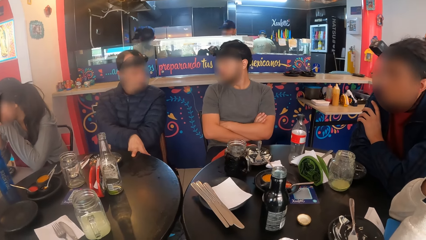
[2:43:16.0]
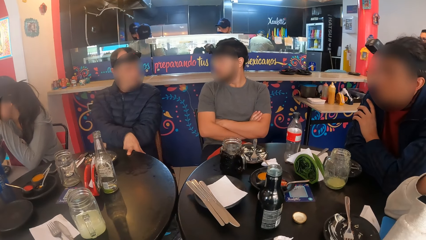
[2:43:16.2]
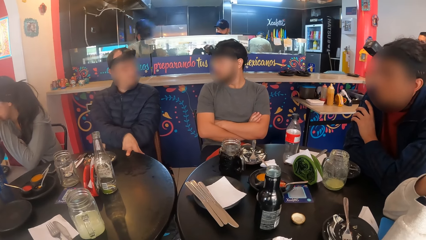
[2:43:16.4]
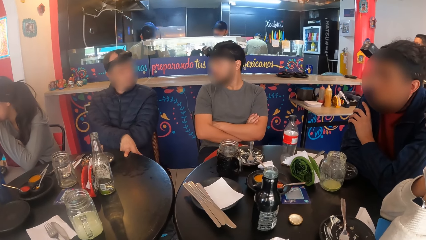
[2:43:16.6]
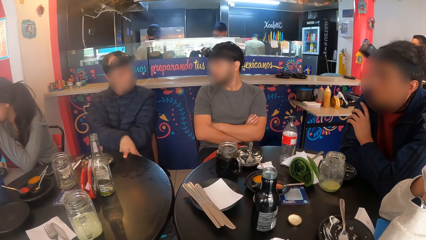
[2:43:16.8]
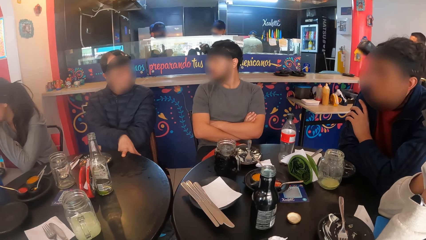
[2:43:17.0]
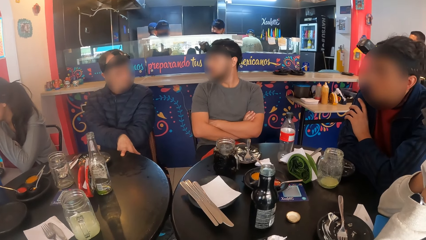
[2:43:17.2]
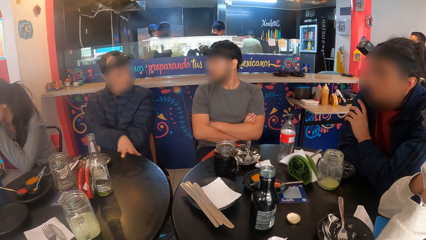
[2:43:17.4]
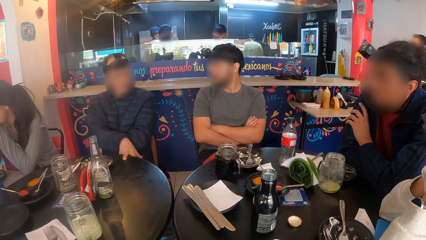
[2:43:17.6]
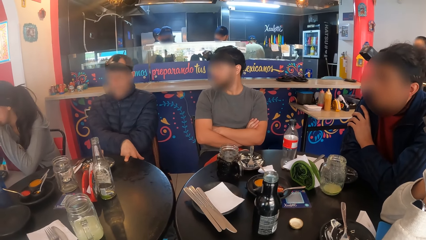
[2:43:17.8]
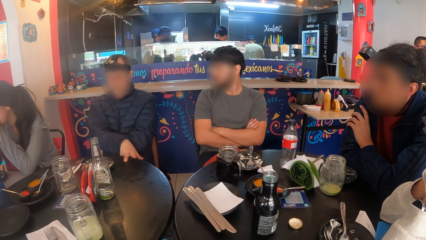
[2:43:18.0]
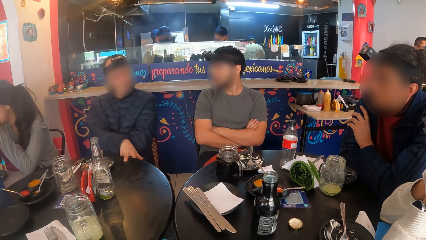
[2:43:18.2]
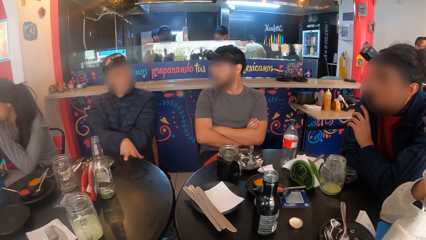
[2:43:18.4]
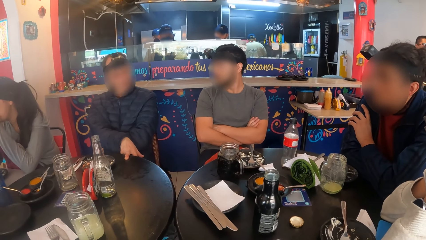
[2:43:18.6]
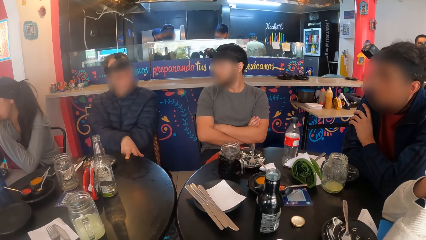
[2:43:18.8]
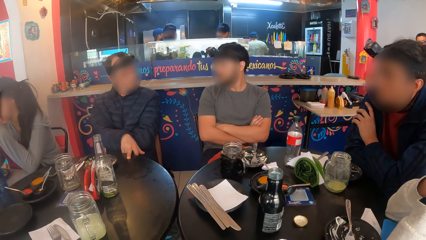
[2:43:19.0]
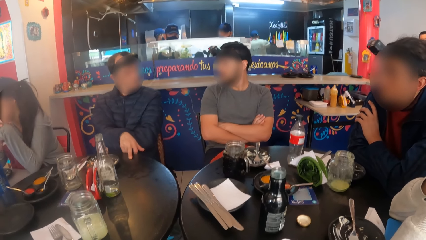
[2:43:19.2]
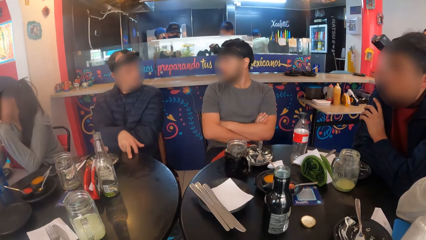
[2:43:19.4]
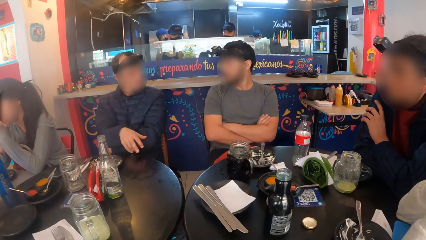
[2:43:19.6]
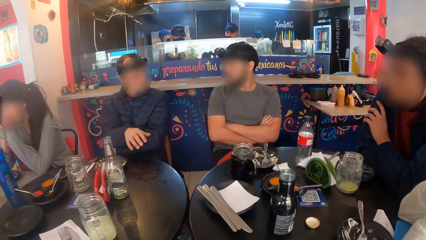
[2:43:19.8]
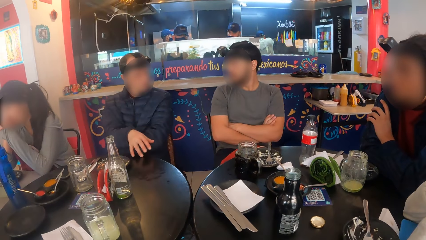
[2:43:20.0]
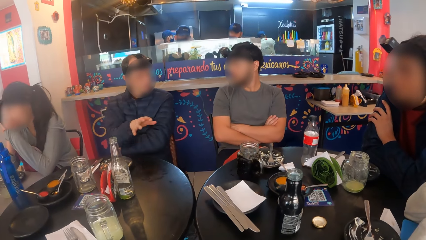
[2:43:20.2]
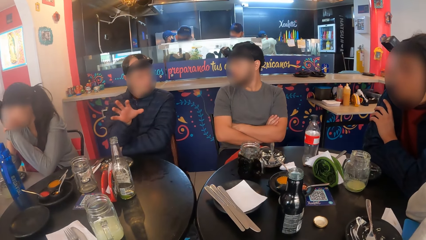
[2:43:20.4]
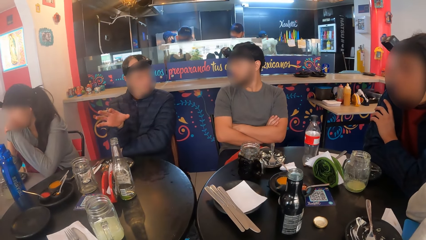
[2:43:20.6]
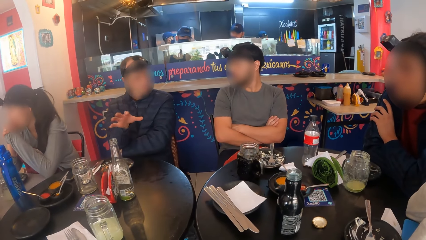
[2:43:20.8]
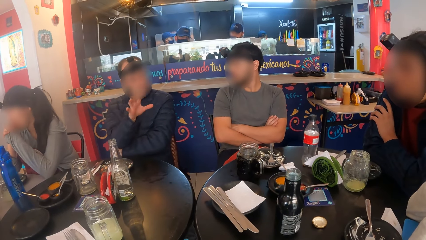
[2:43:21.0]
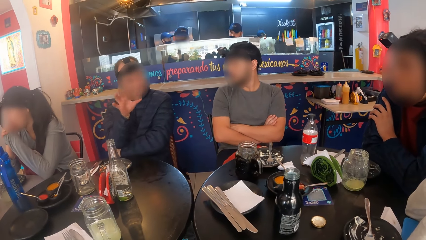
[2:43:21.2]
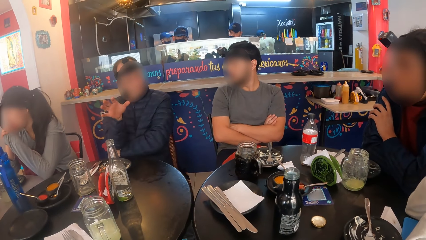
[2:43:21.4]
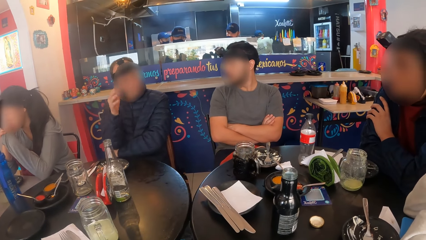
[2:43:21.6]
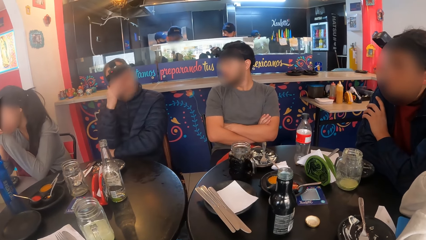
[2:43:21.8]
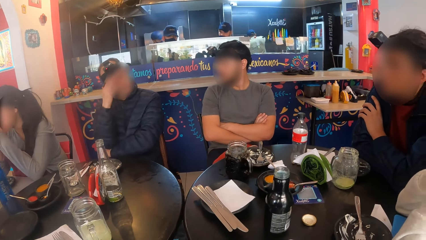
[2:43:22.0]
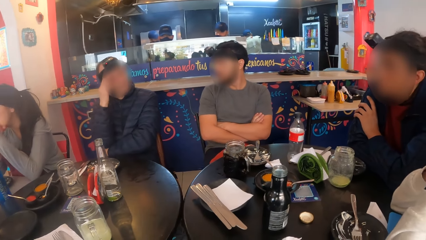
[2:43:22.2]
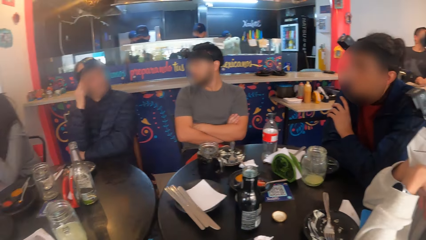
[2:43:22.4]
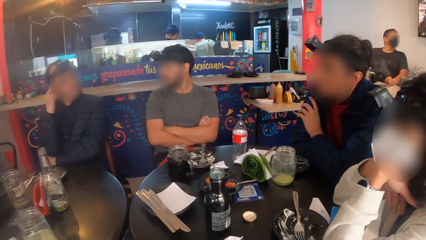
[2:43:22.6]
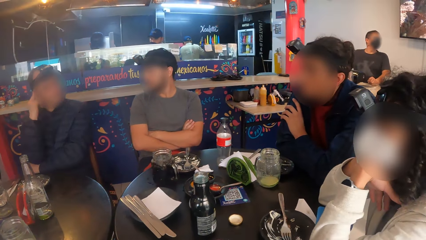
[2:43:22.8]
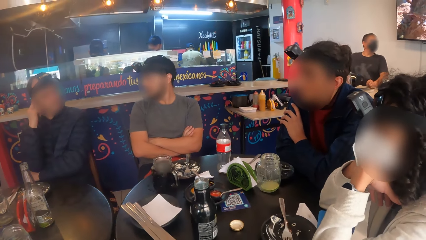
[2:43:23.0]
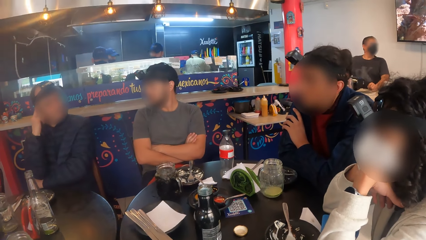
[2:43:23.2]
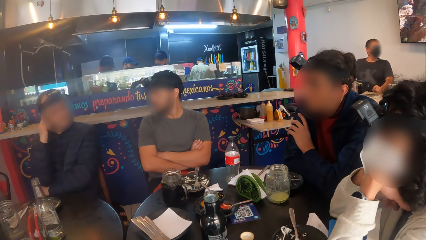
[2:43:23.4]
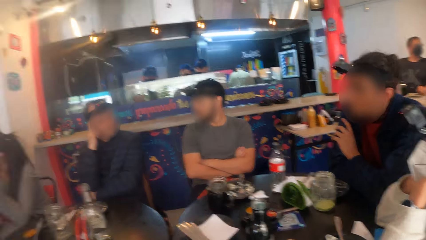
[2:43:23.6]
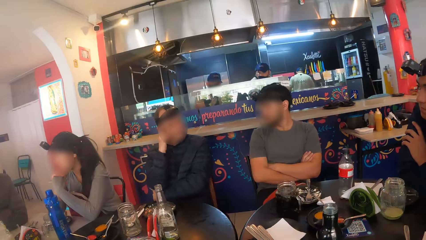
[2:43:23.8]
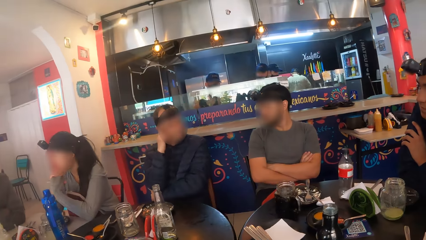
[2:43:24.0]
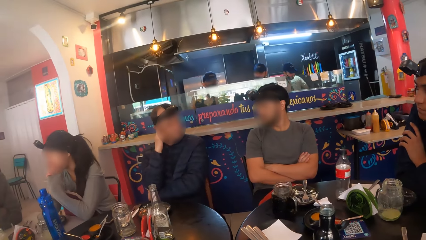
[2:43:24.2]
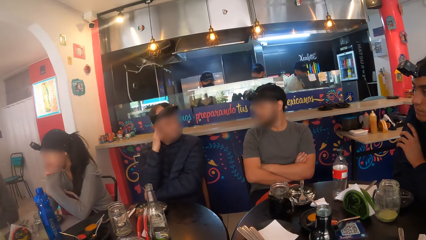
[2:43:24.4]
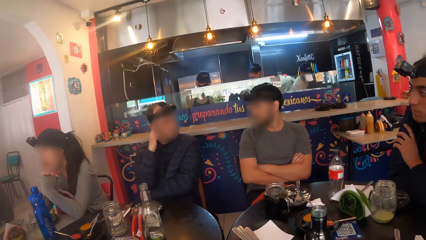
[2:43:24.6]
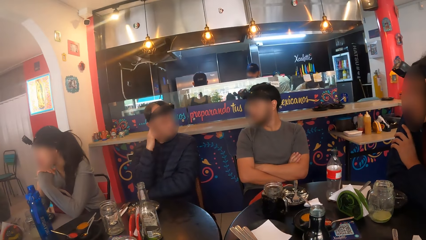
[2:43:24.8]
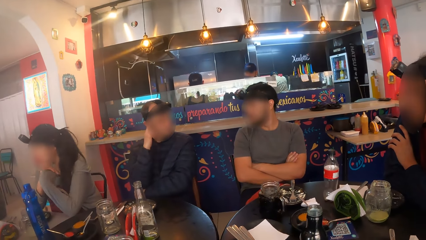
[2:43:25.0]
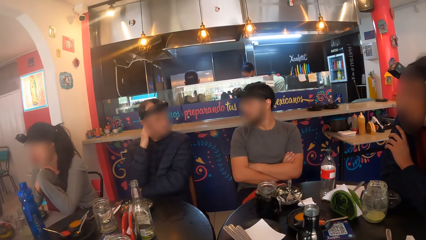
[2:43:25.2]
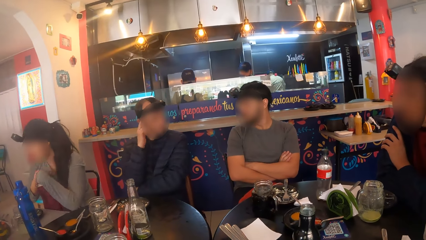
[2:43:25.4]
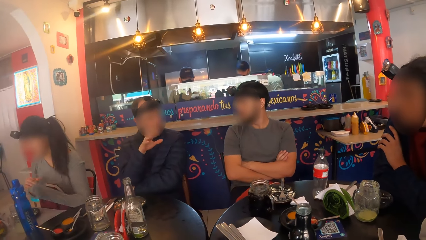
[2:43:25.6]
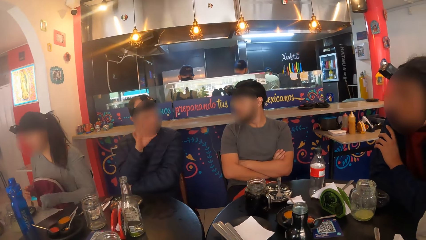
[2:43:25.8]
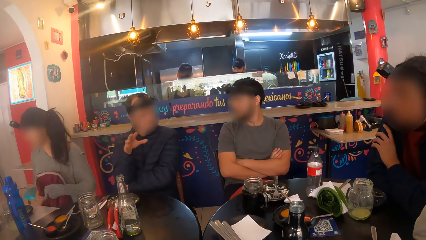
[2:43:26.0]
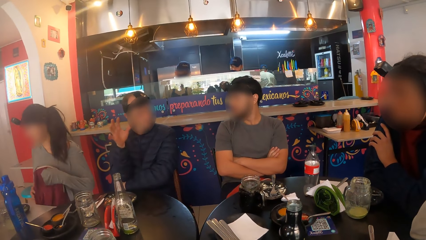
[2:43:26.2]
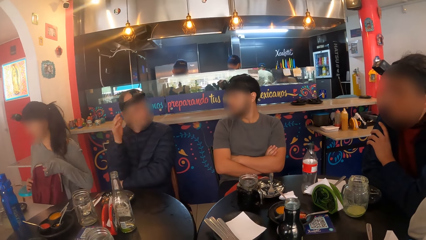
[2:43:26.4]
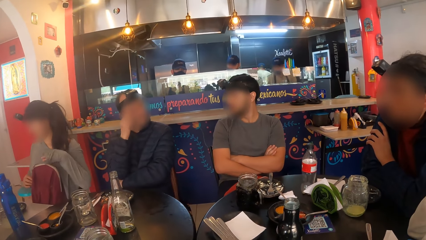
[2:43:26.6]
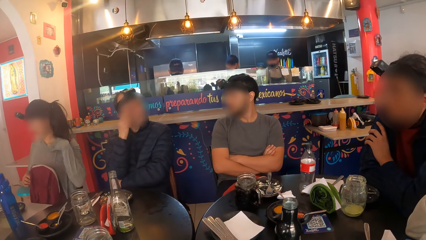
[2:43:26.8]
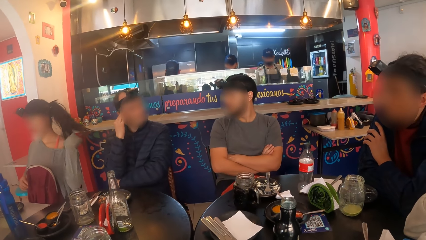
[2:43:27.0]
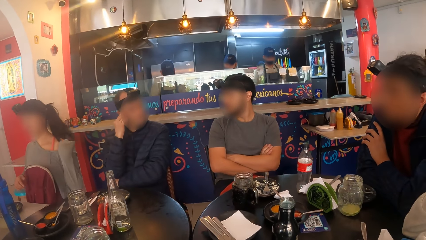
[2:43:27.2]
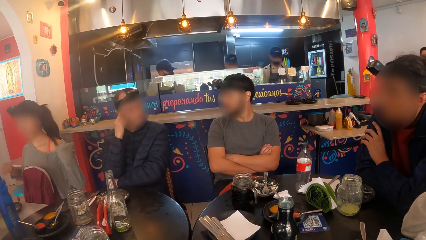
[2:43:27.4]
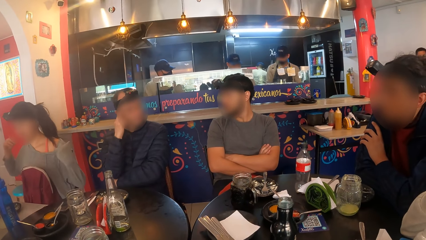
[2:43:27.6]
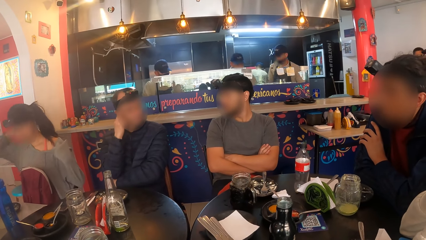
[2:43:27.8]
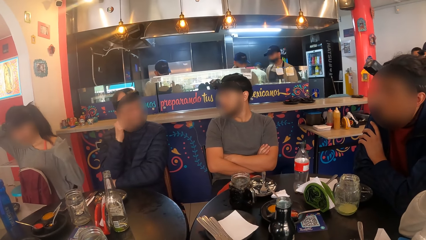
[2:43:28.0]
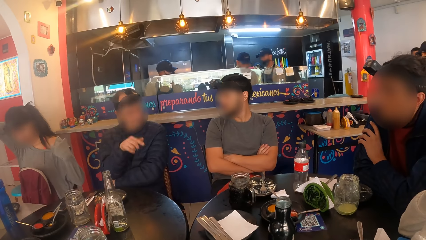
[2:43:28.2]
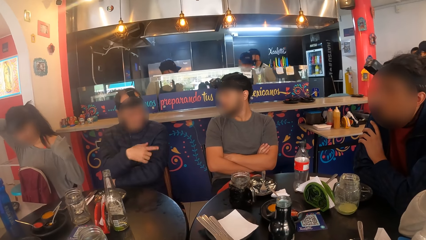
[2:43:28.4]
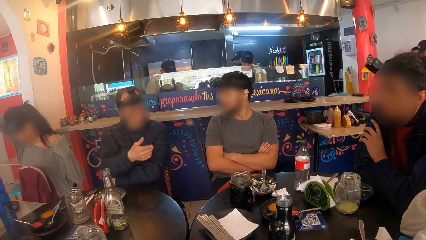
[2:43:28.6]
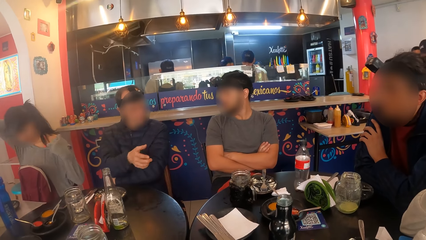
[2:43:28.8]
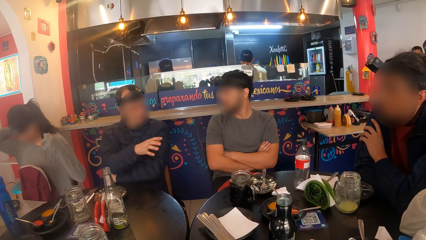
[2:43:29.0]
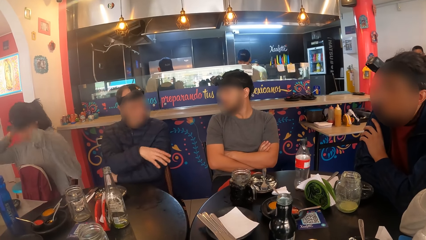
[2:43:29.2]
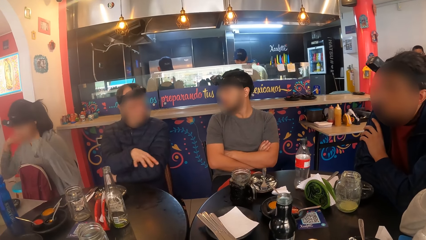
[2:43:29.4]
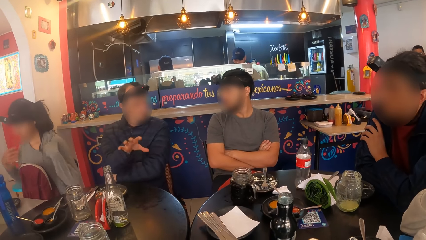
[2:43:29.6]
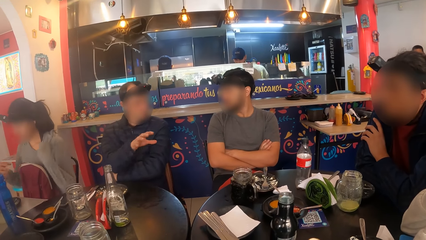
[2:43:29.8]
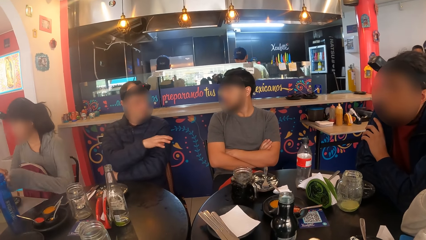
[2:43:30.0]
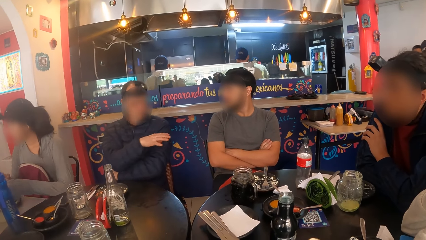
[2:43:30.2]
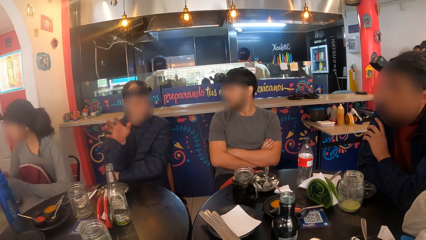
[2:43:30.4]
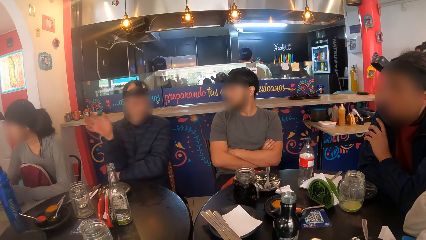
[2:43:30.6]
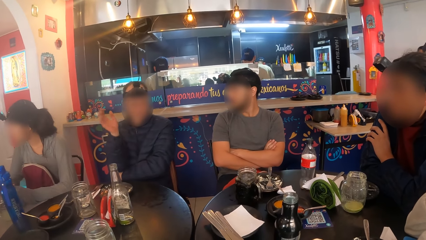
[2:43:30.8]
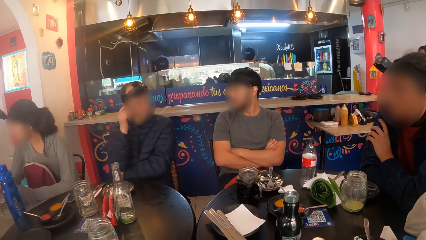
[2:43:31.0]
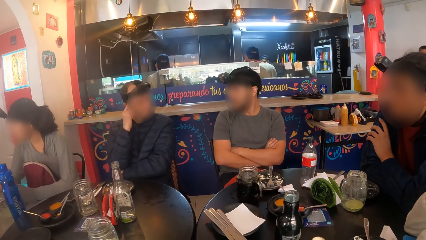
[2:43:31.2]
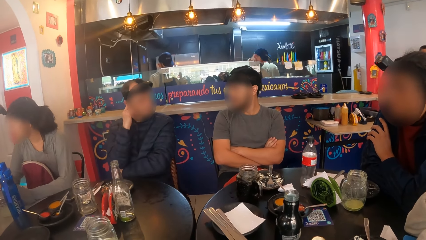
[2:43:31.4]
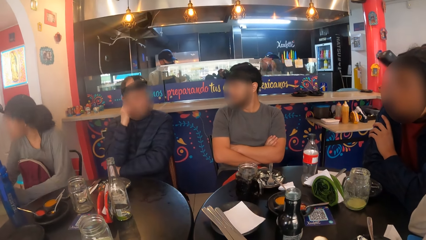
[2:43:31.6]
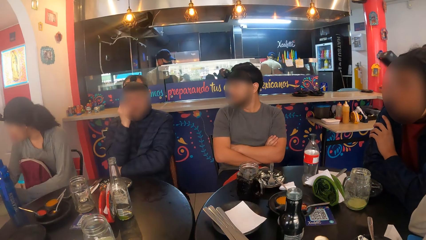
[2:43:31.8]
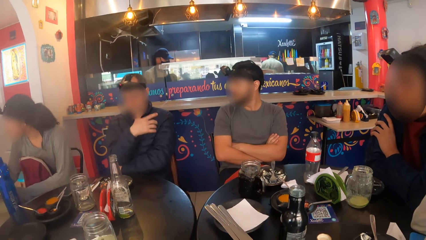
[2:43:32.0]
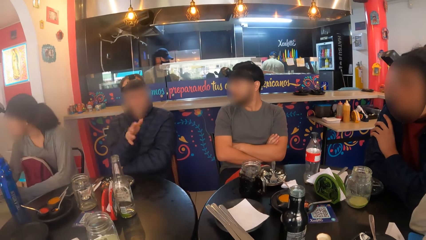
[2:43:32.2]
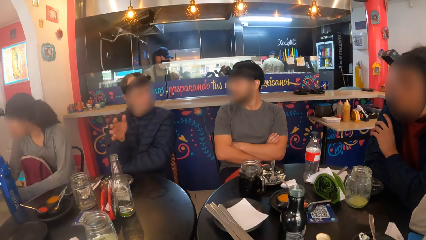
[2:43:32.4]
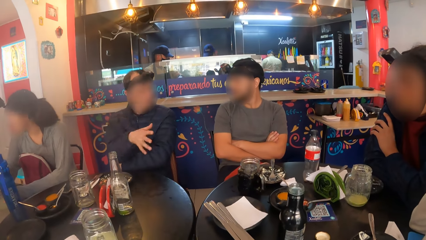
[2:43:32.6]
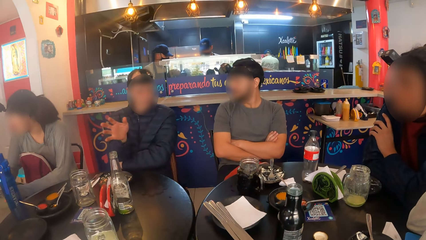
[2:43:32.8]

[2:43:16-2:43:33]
A person talks to another person. The first person talks to the other person, three more people and the camera wearer. A woman adjusts her hair with her hands.
